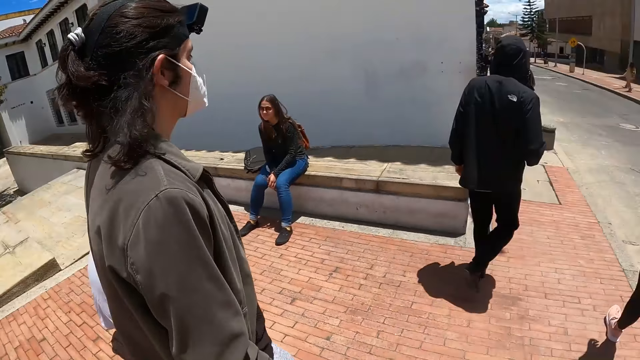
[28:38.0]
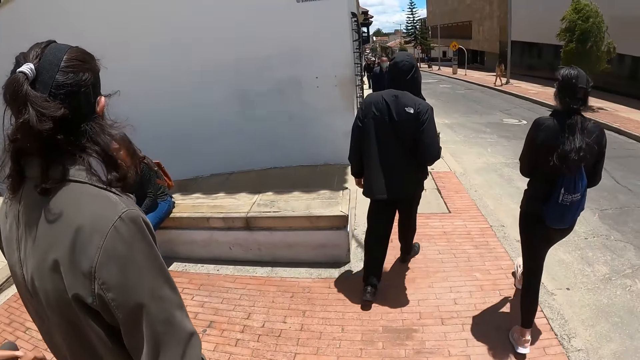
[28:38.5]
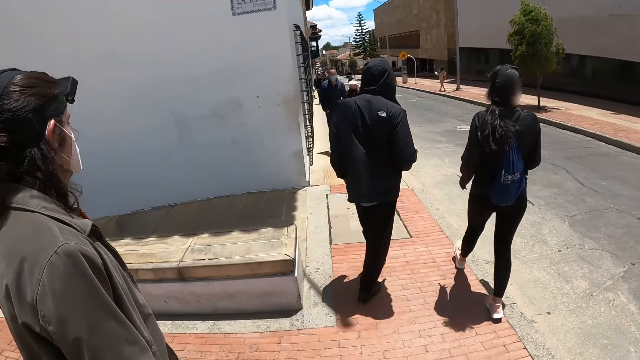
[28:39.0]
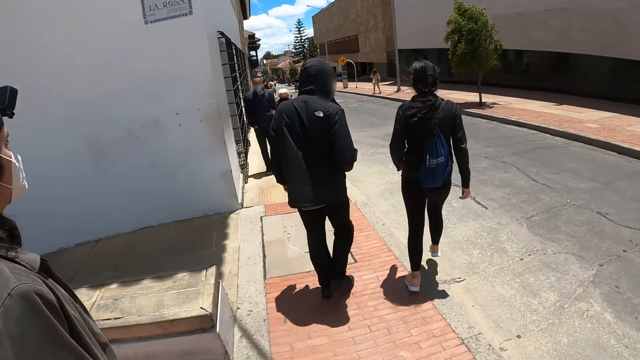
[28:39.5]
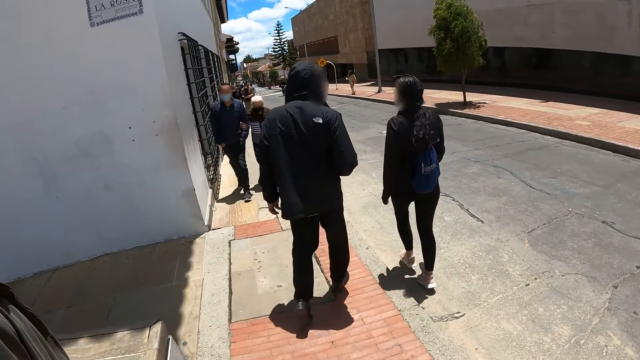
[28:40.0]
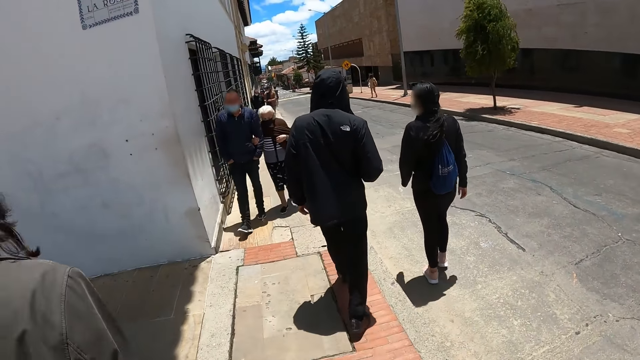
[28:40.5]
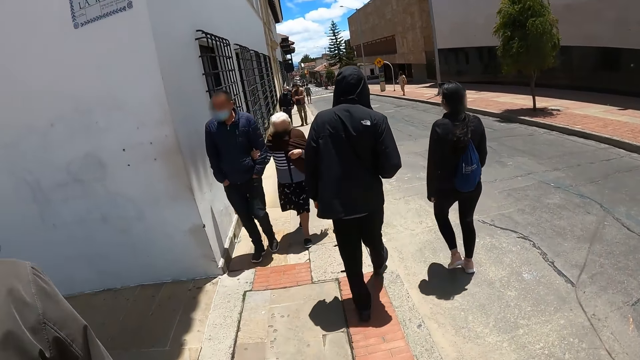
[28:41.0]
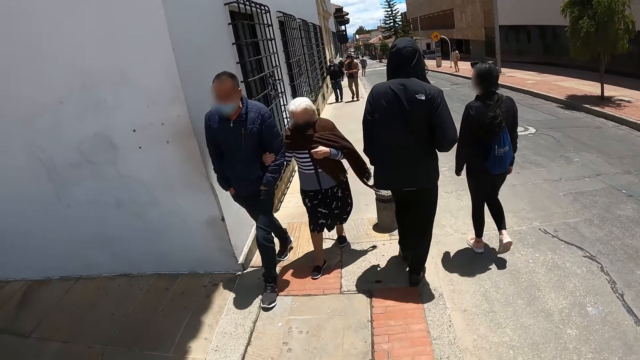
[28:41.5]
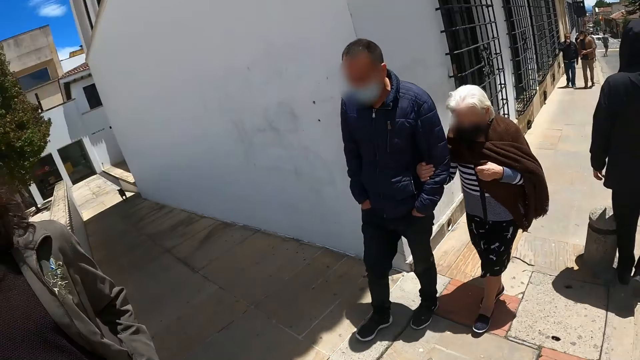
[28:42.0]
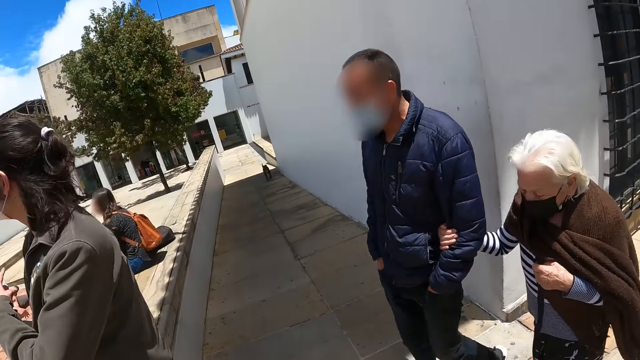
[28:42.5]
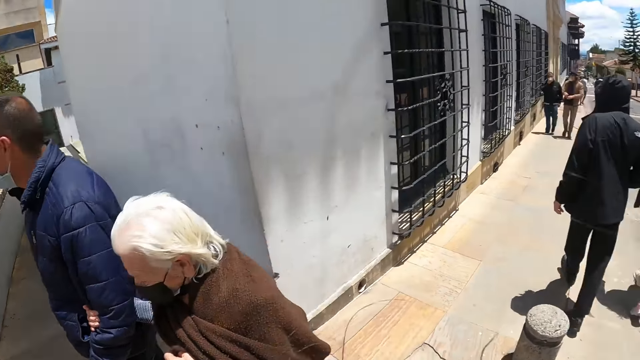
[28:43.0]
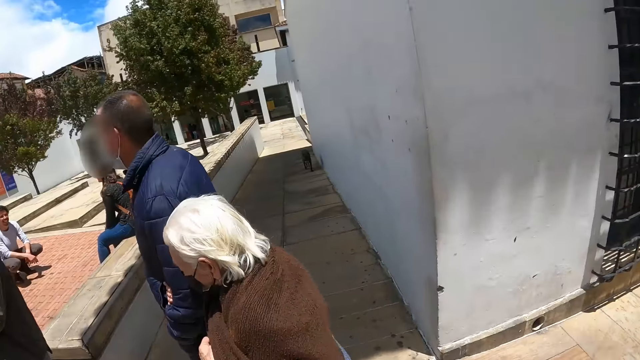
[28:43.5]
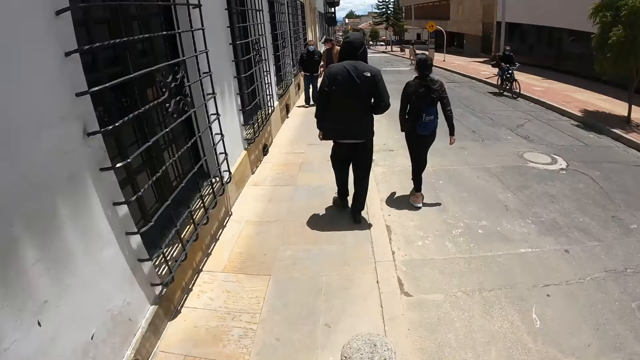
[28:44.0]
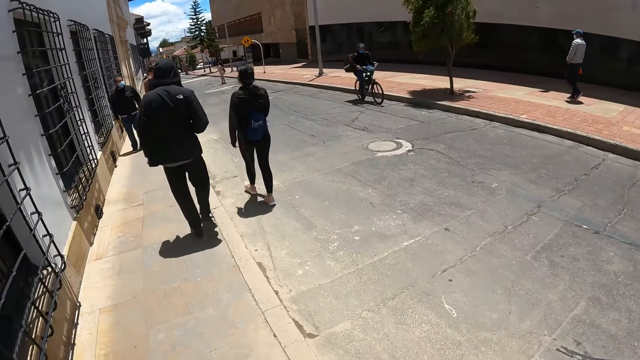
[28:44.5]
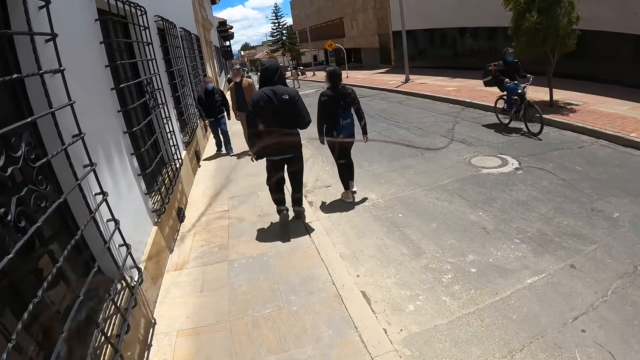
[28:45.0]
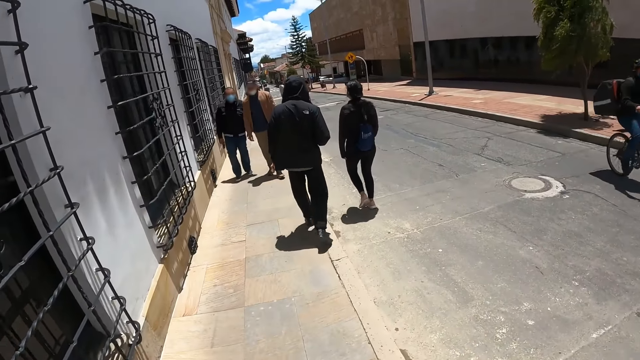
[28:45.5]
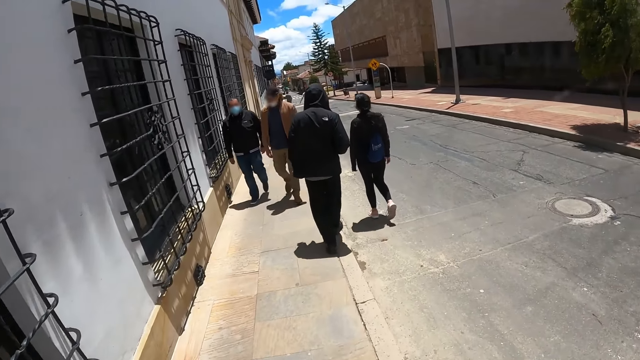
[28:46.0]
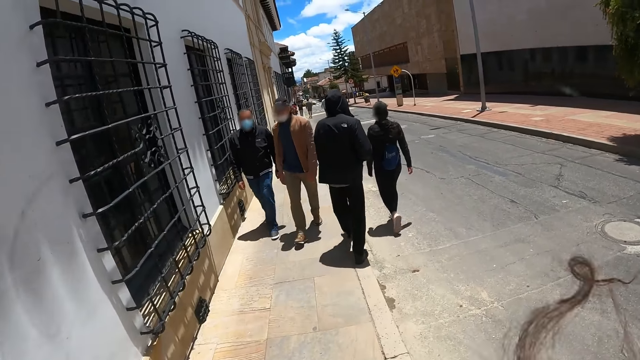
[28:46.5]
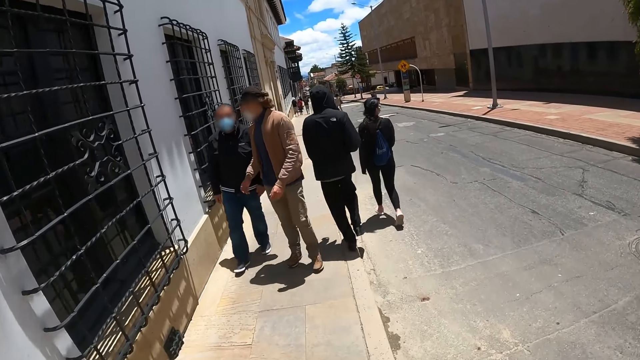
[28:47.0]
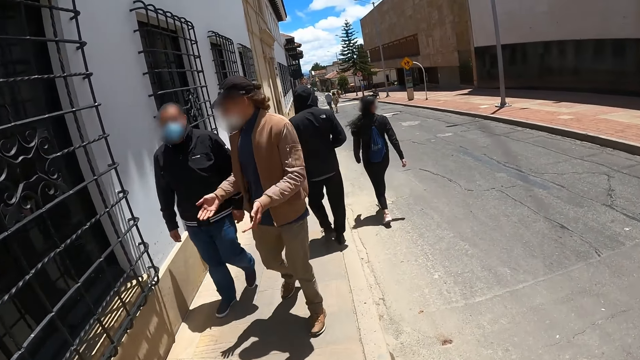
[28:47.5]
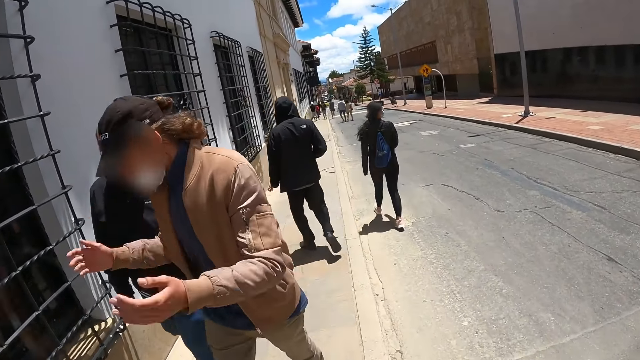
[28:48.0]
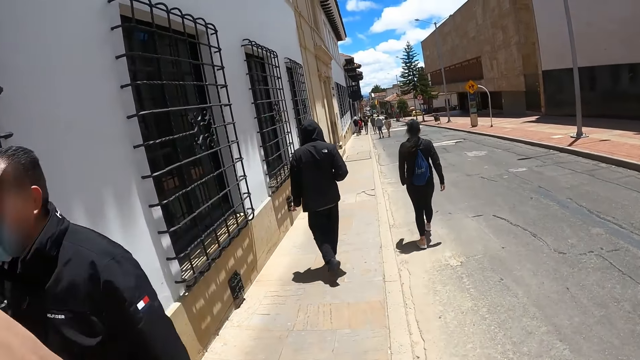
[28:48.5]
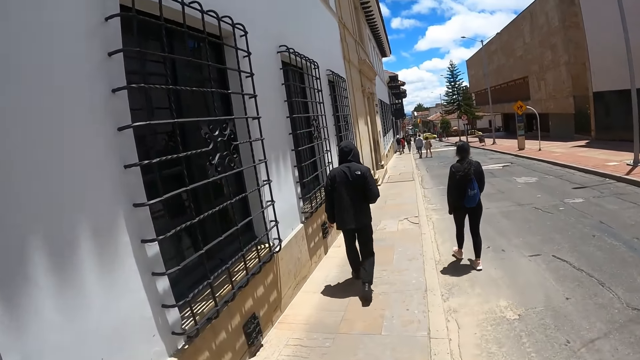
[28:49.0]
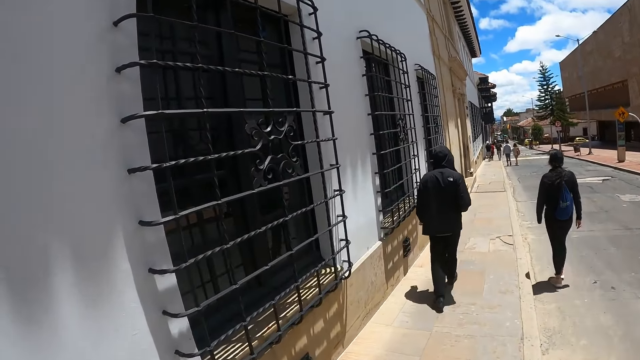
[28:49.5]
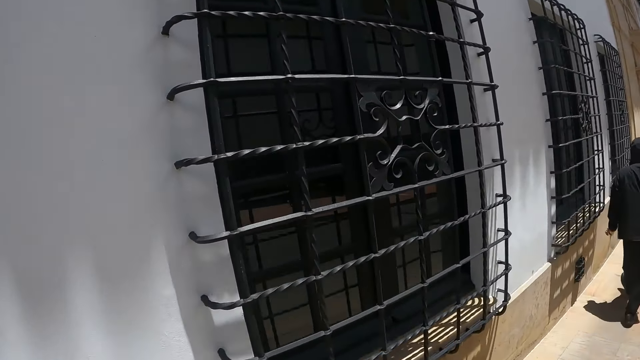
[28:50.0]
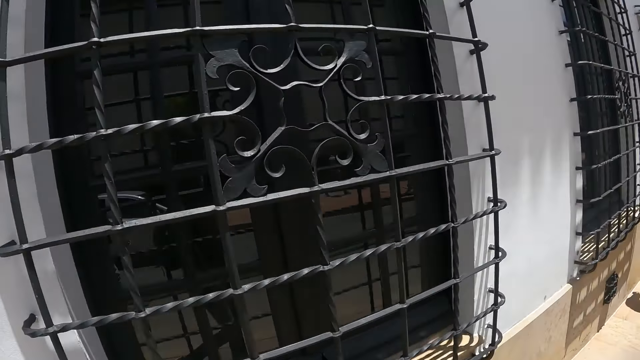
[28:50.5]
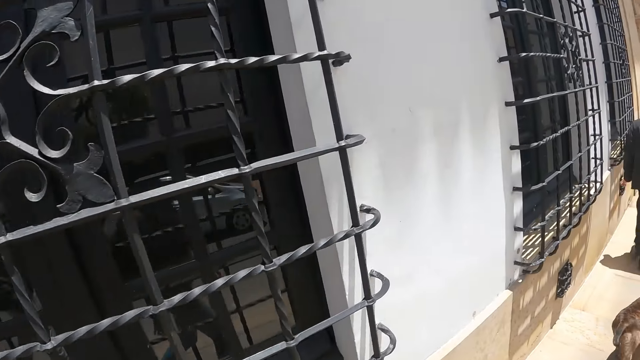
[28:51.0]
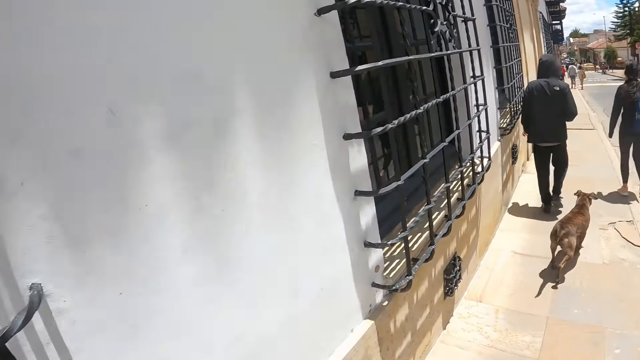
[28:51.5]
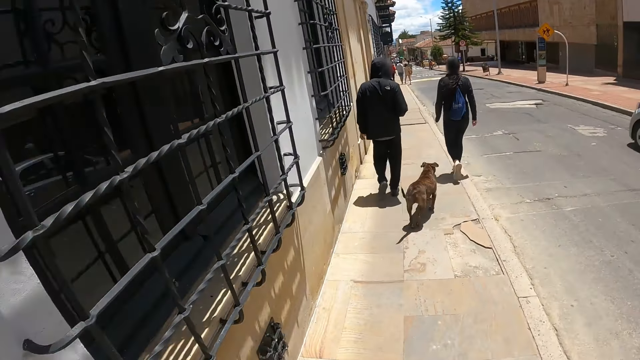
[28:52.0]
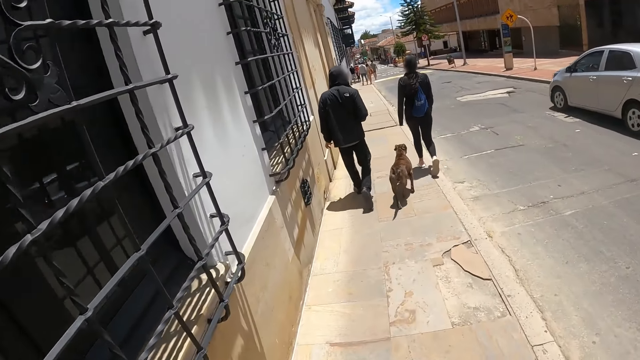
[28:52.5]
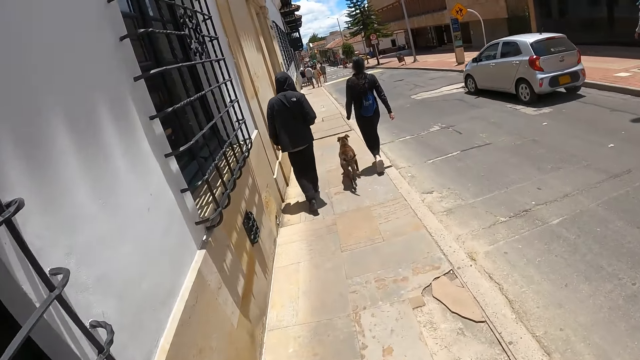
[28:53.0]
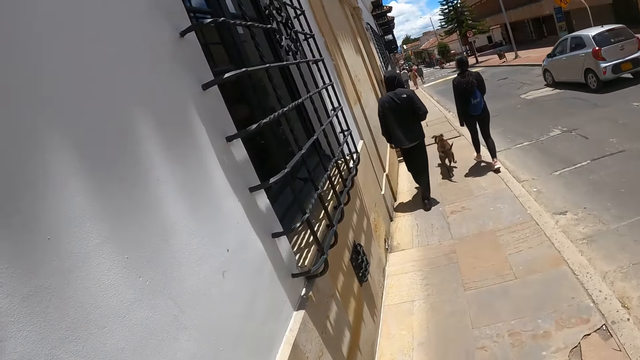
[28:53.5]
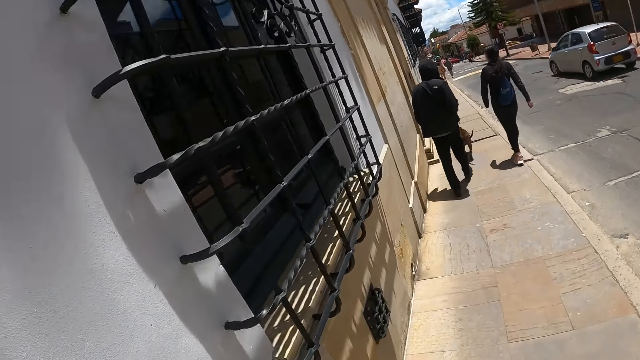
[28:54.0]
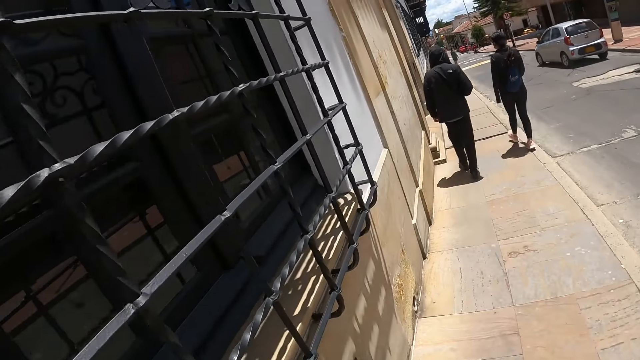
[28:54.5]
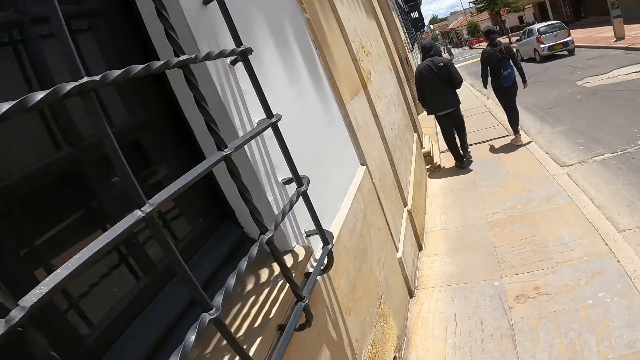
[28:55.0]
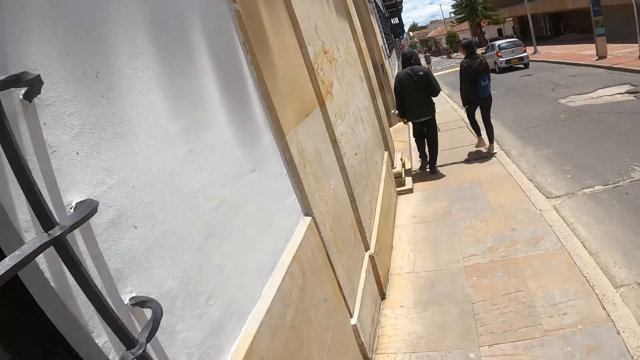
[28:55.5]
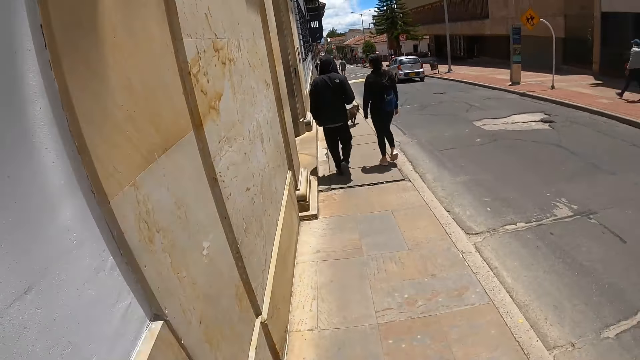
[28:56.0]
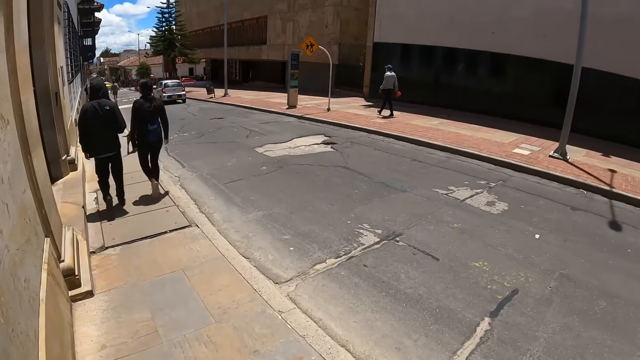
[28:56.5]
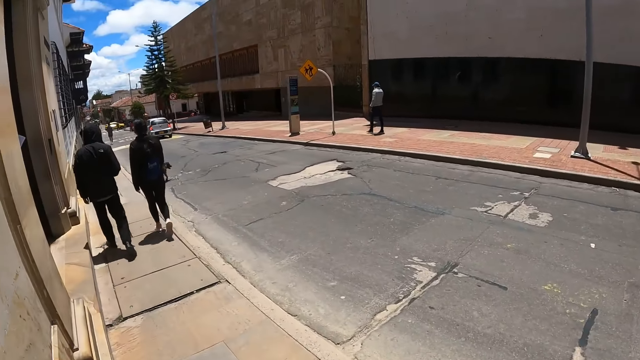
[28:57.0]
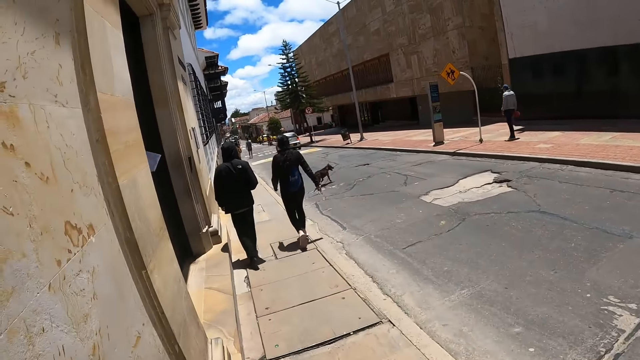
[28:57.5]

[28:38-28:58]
The camera wearer walks along the road. They look around. They walk along the pavement. They look at the dog. They walk along the pavement.
